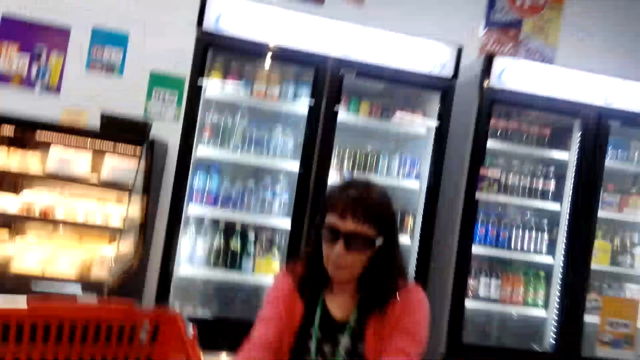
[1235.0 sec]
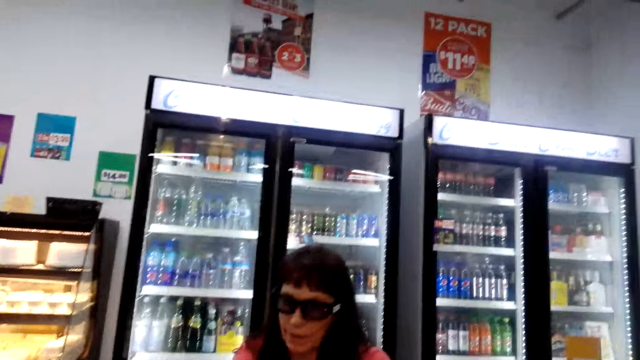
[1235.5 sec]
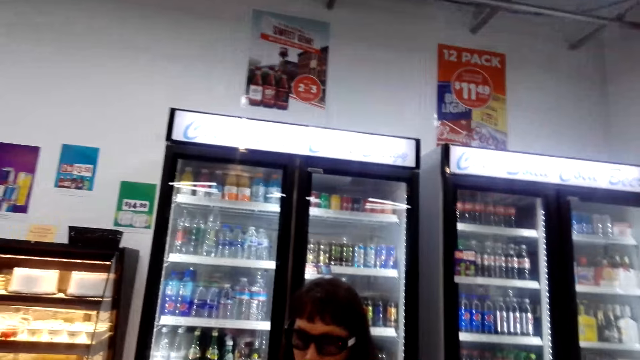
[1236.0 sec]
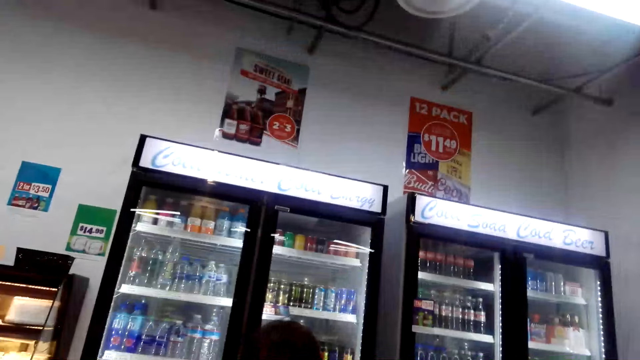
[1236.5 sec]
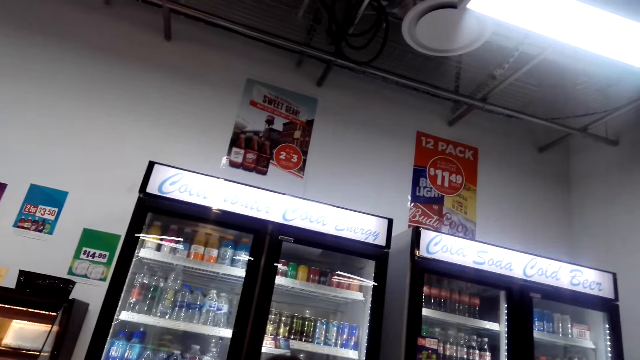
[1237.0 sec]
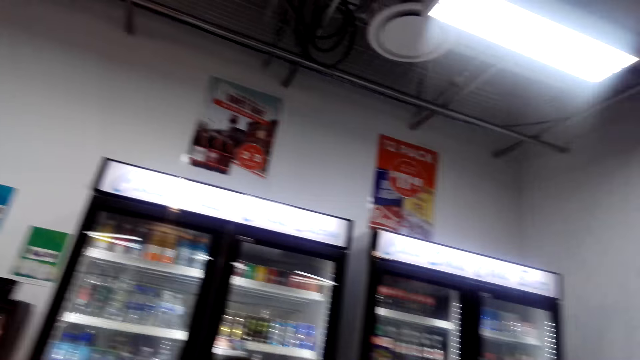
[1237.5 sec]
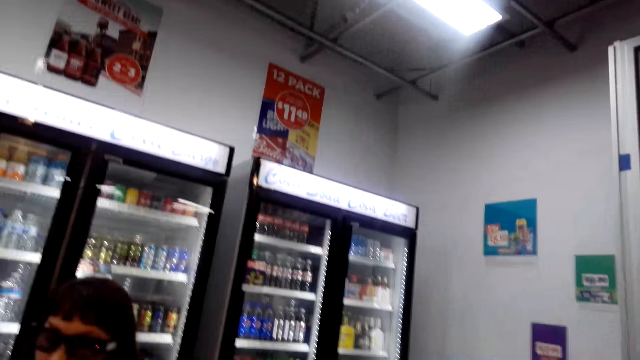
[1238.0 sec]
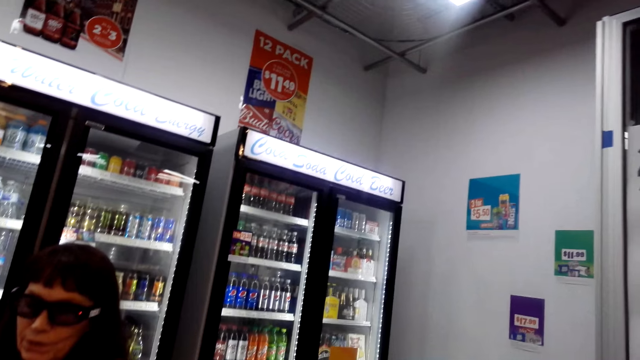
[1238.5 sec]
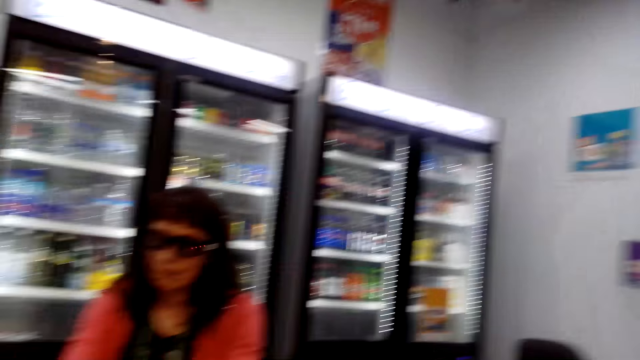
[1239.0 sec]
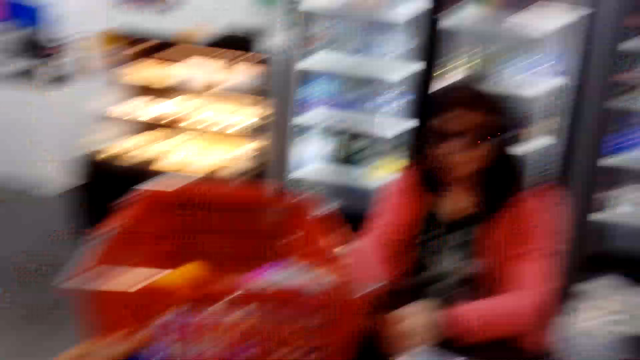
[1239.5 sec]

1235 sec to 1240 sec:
The camera wearer holds a bottle.

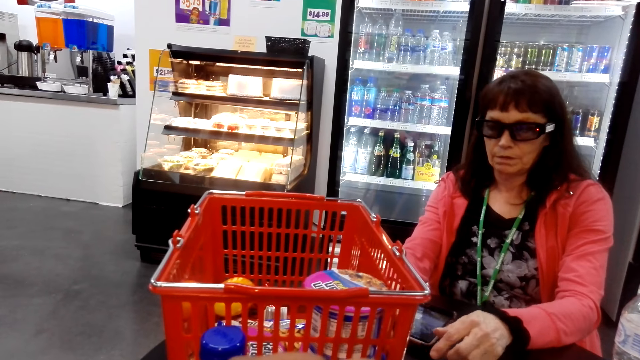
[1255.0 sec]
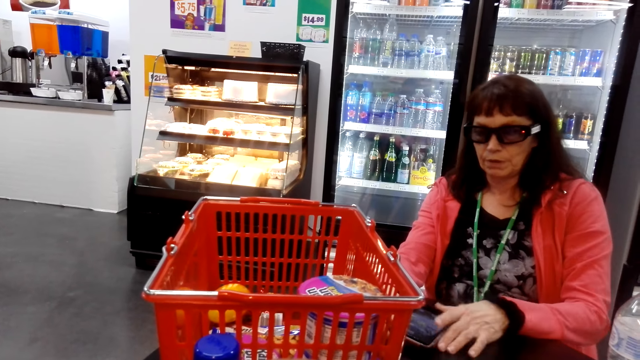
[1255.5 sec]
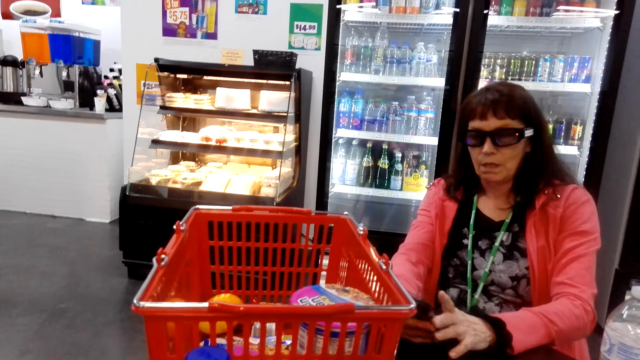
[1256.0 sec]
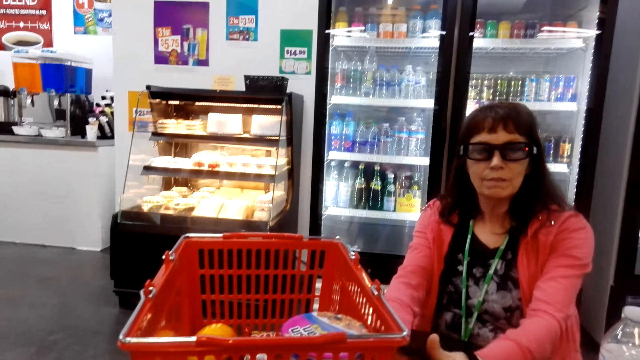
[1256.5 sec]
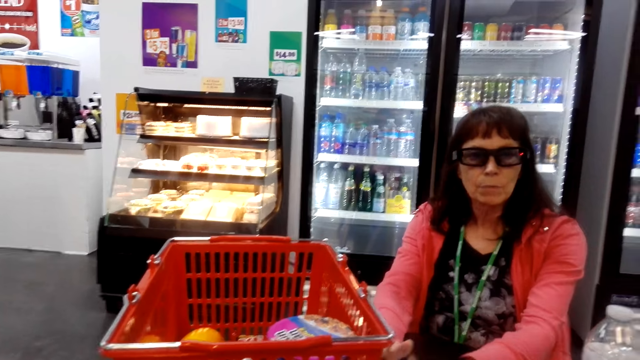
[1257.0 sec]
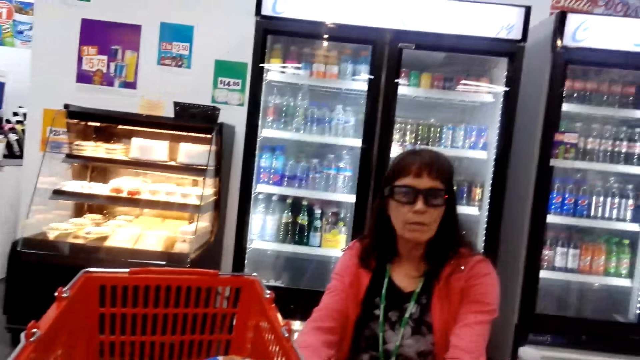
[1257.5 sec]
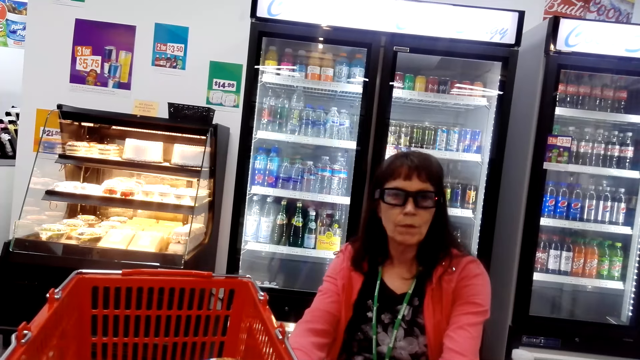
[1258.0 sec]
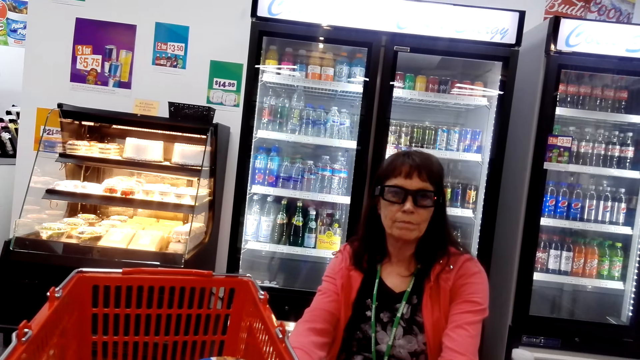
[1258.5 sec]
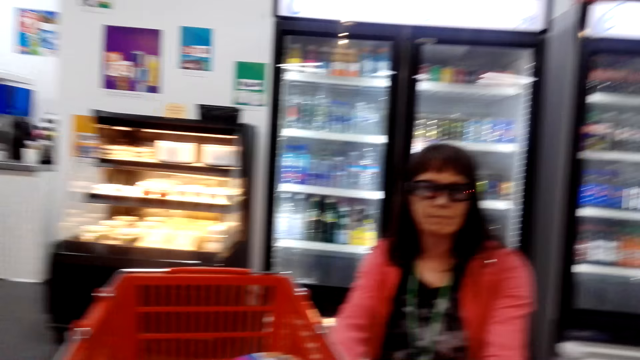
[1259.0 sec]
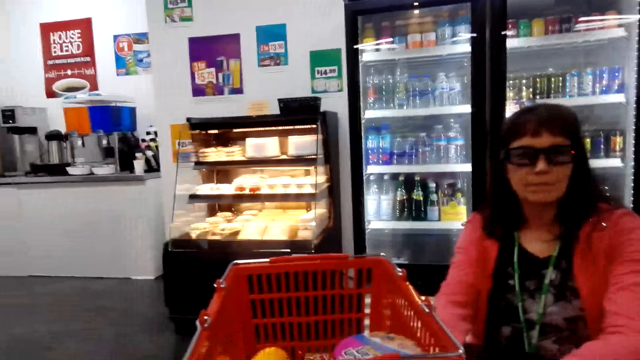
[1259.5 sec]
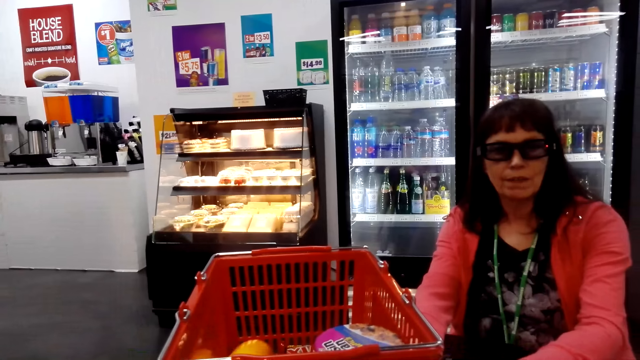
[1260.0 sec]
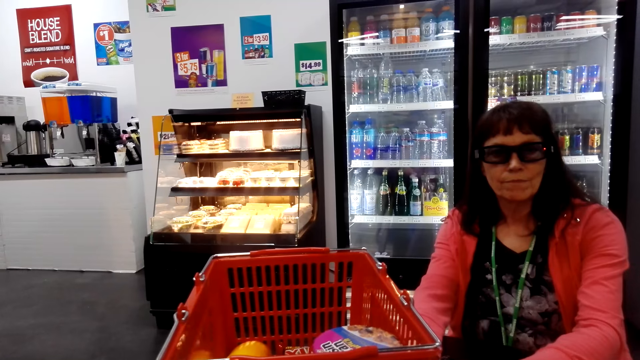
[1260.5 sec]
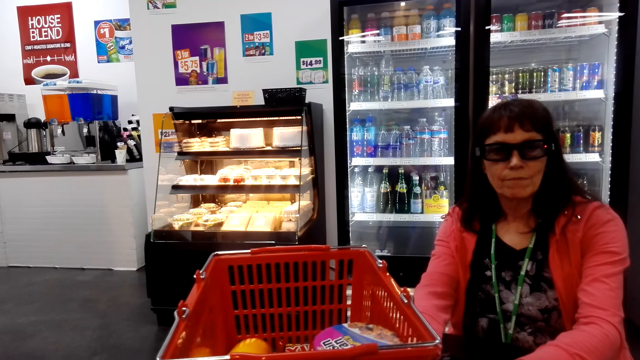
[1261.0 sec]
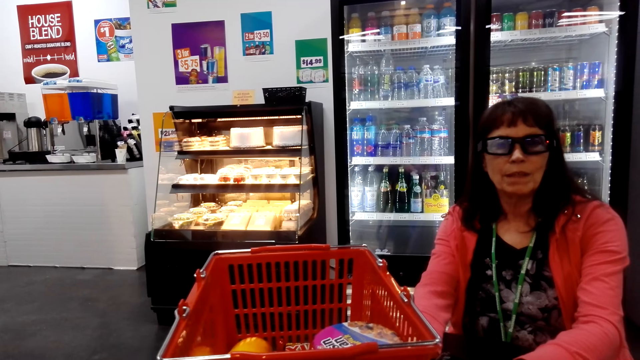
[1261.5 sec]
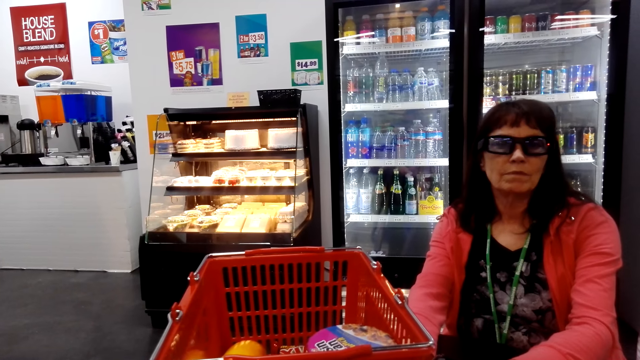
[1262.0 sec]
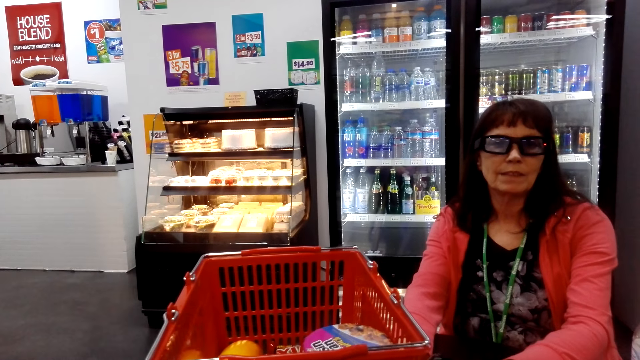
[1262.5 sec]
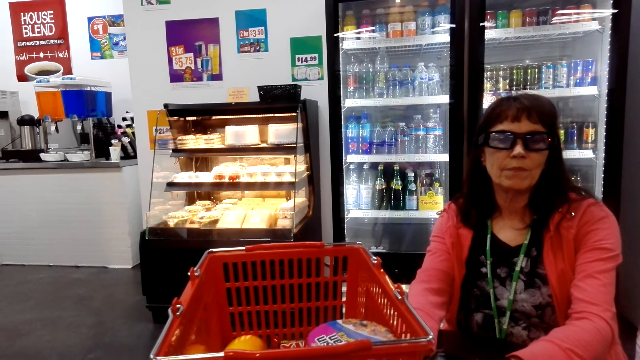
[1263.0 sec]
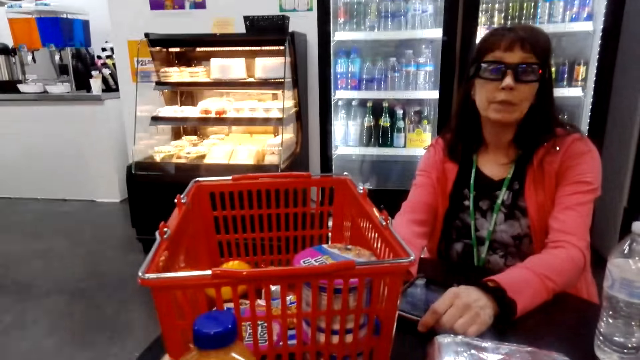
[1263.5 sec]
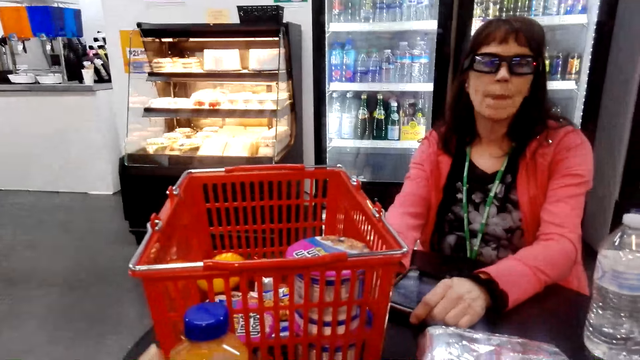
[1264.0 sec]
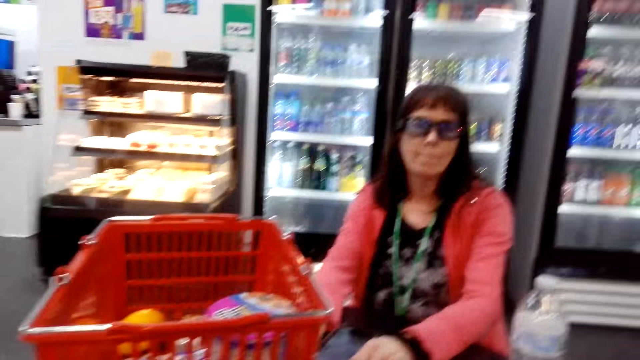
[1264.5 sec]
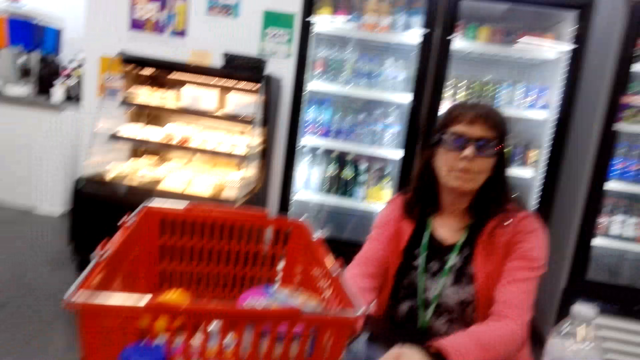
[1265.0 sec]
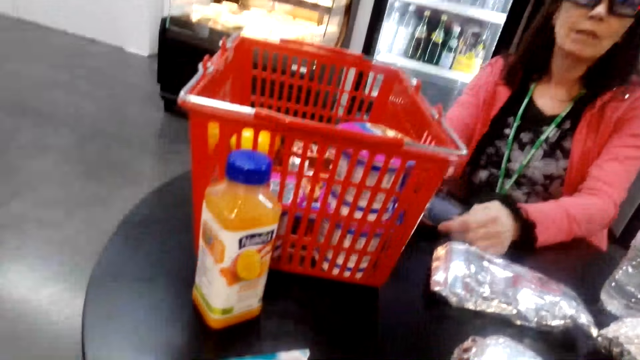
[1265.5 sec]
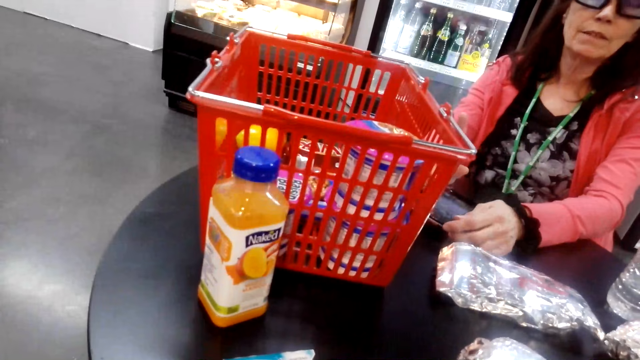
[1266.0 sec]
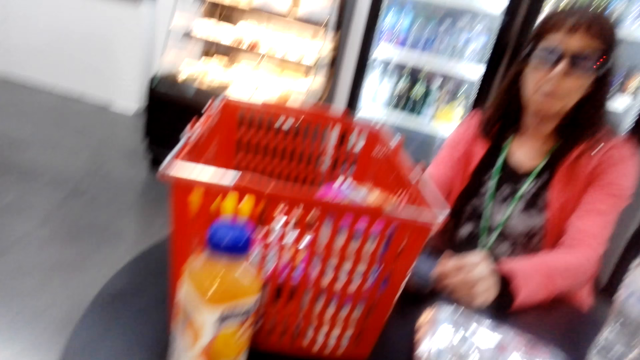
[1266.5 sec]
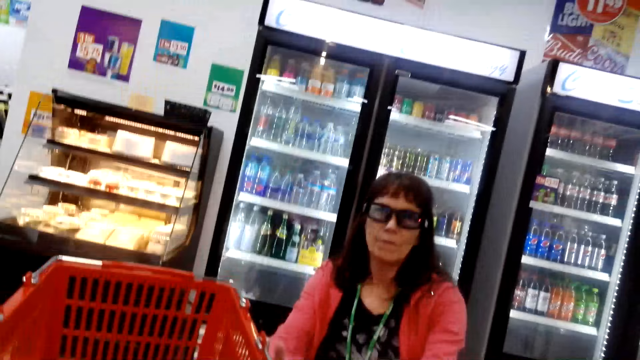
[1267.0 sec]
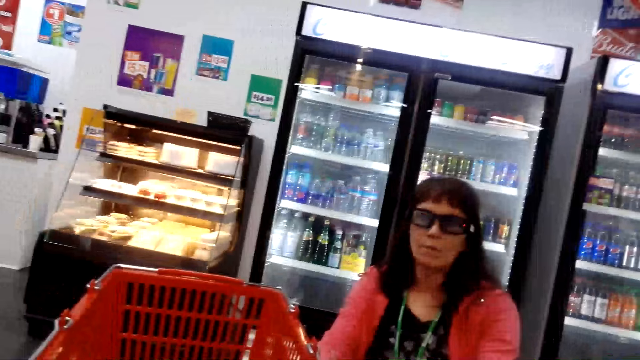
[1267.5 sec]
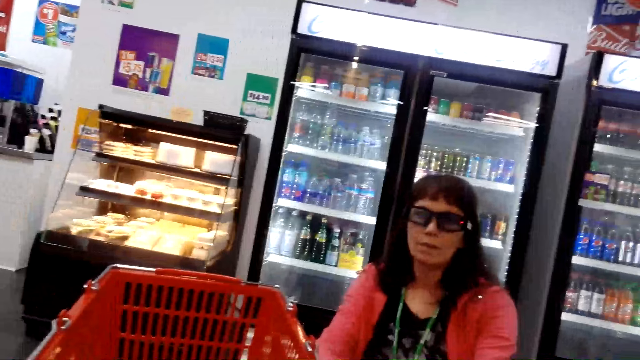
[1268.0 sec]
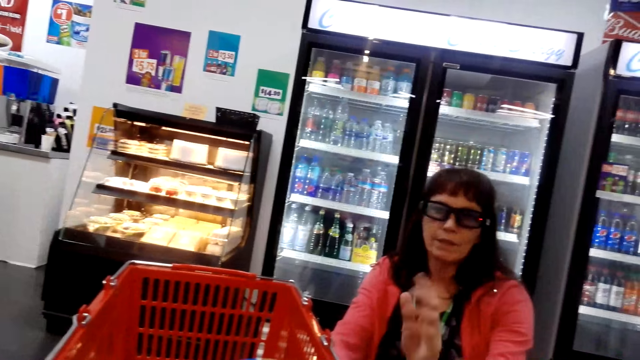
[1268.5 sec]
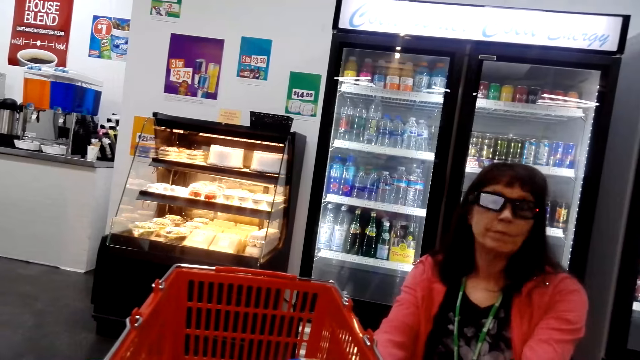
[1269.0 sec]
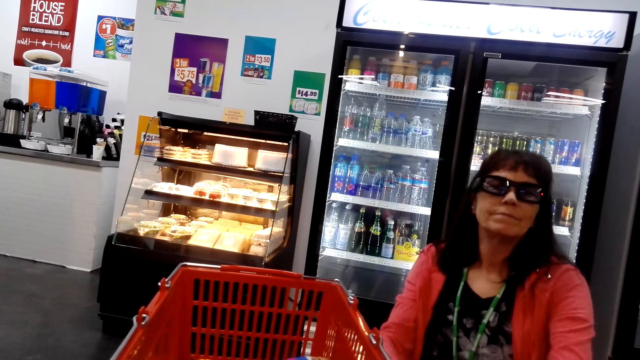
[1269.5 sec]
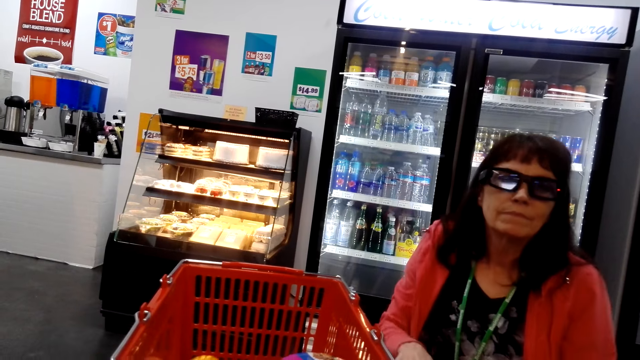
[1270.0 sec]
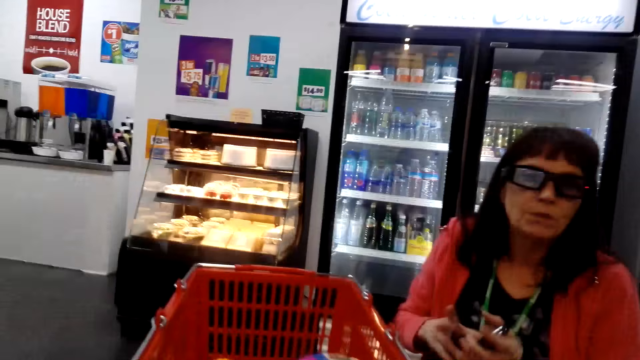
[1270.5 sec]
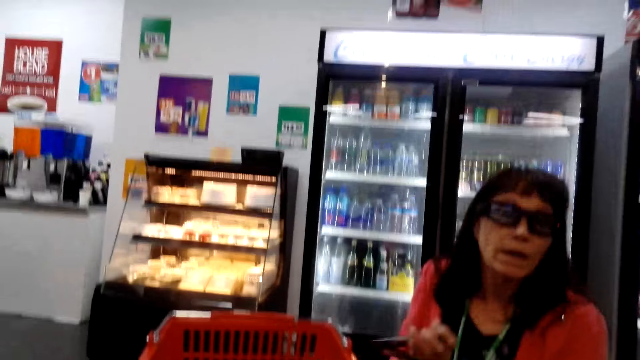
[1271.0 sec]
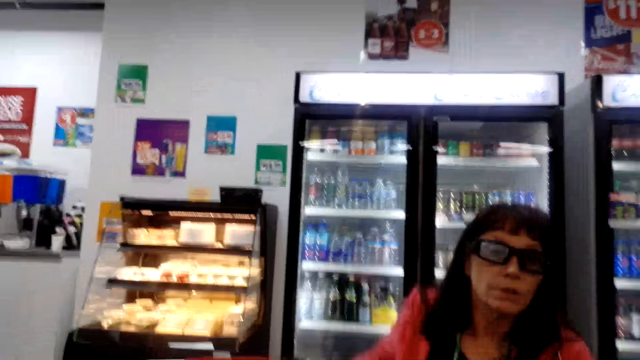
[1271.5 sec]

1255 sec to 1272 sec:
A person takes the phone. The person talks.
